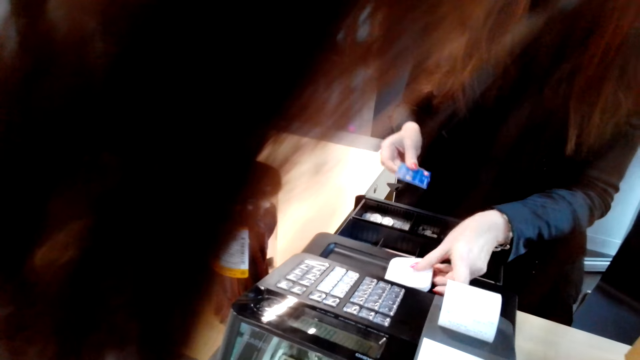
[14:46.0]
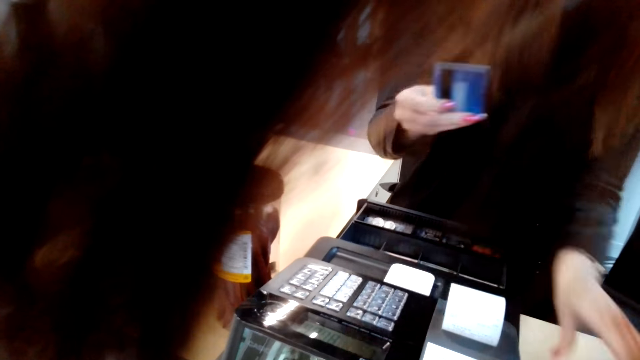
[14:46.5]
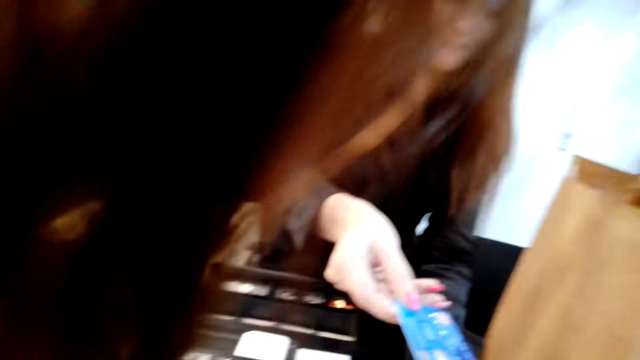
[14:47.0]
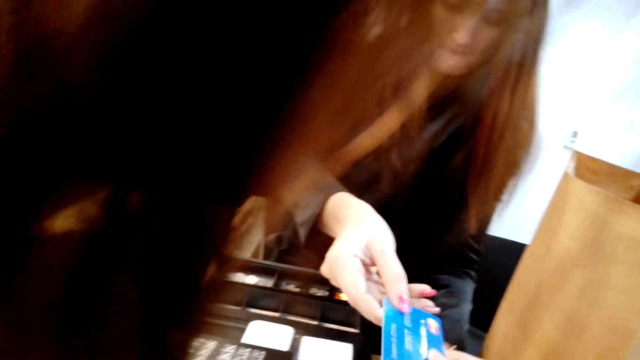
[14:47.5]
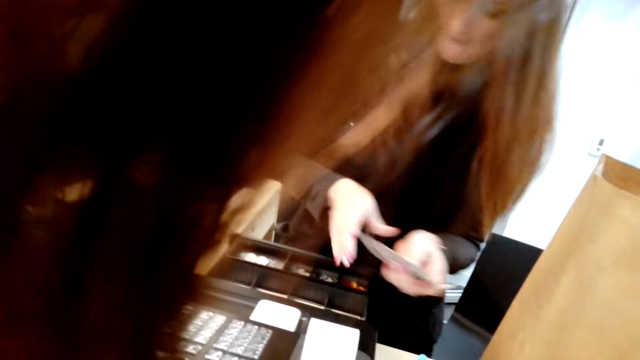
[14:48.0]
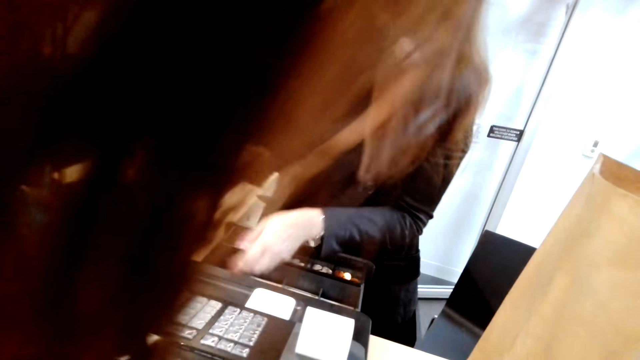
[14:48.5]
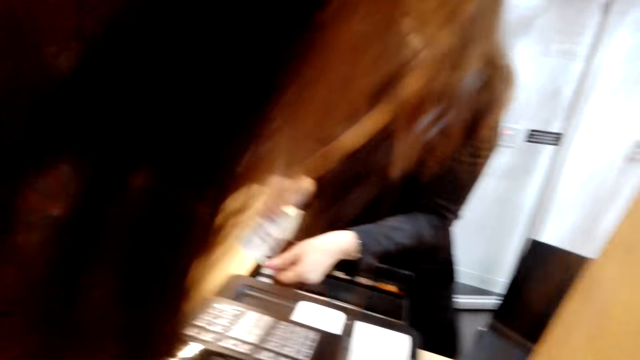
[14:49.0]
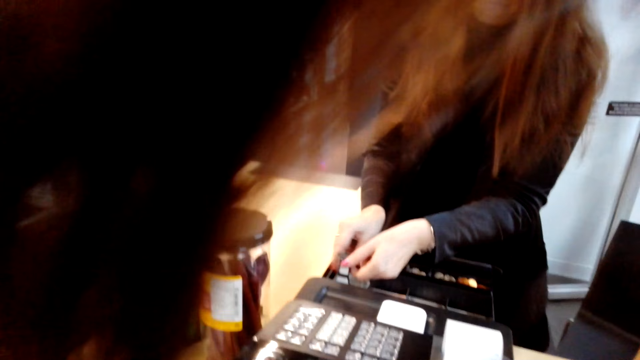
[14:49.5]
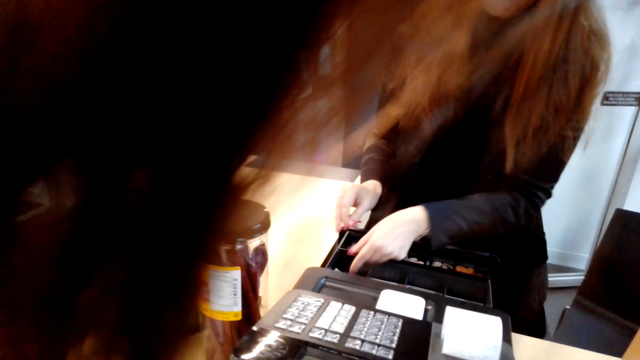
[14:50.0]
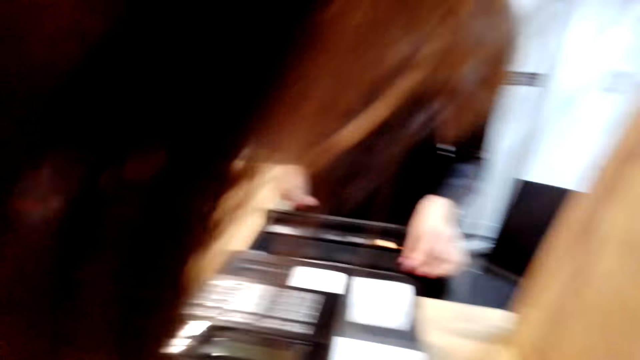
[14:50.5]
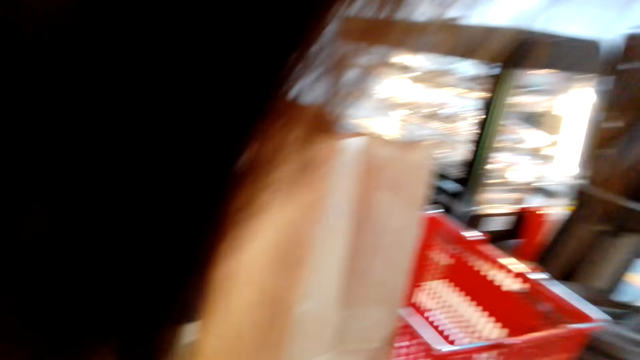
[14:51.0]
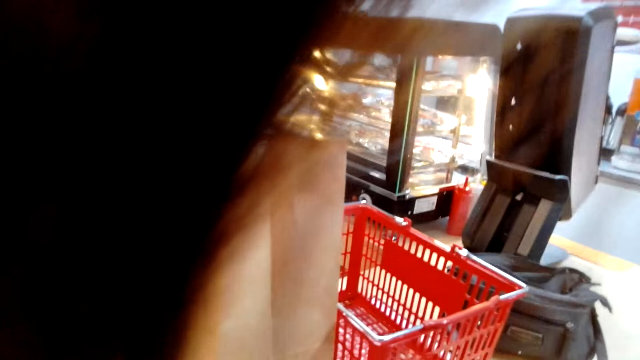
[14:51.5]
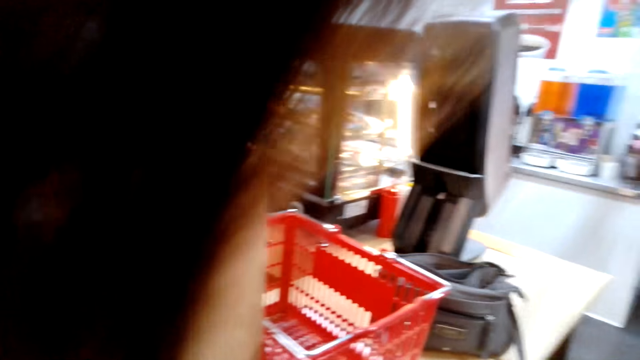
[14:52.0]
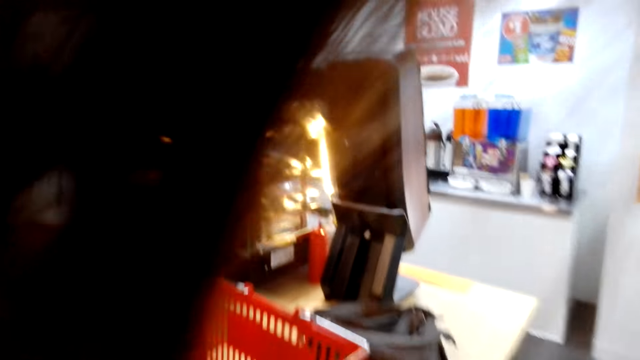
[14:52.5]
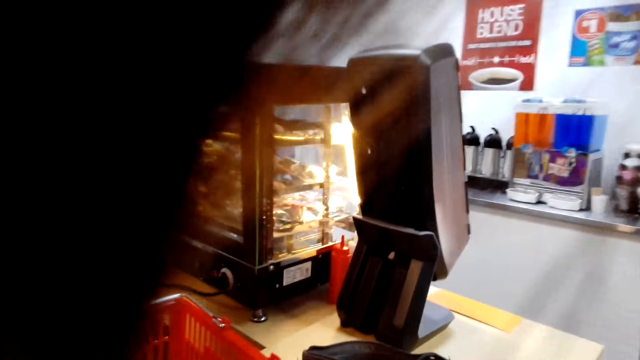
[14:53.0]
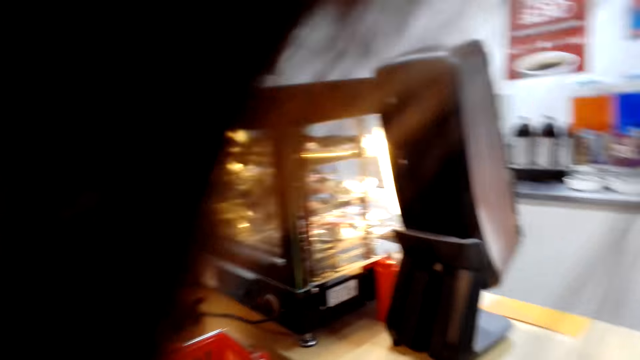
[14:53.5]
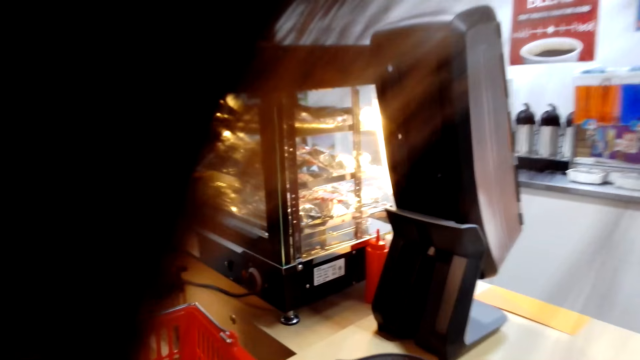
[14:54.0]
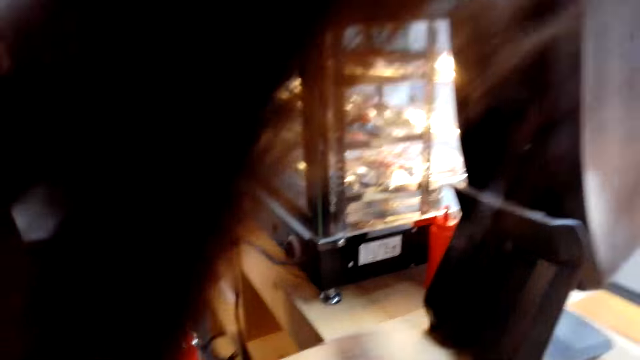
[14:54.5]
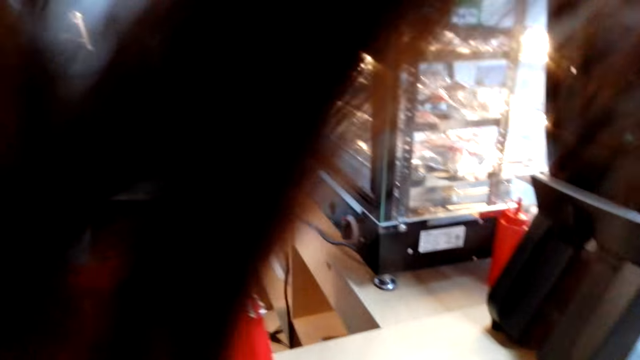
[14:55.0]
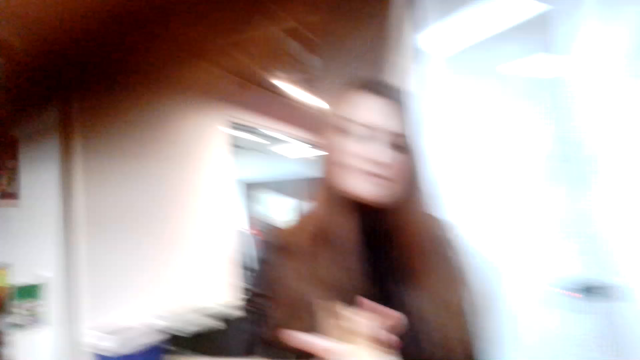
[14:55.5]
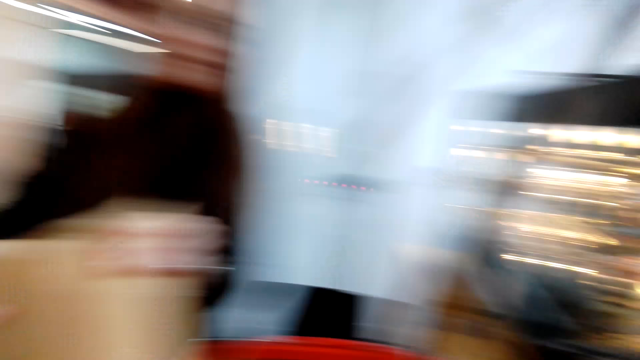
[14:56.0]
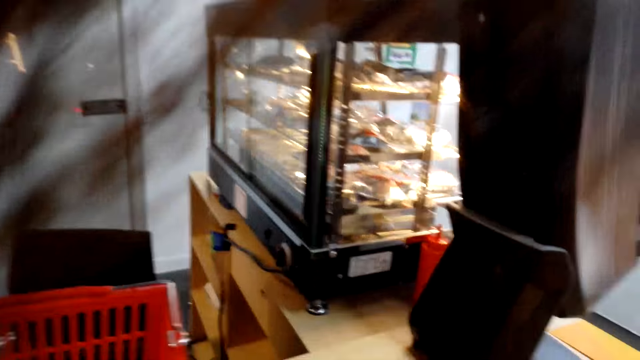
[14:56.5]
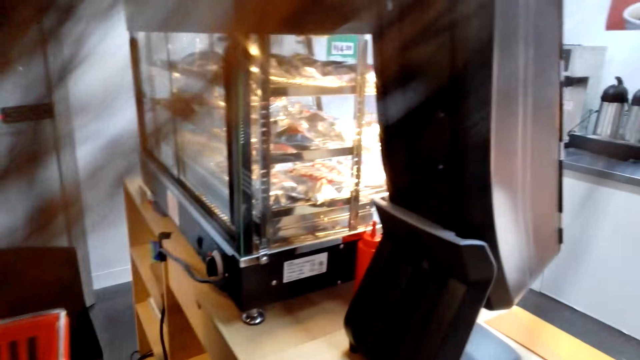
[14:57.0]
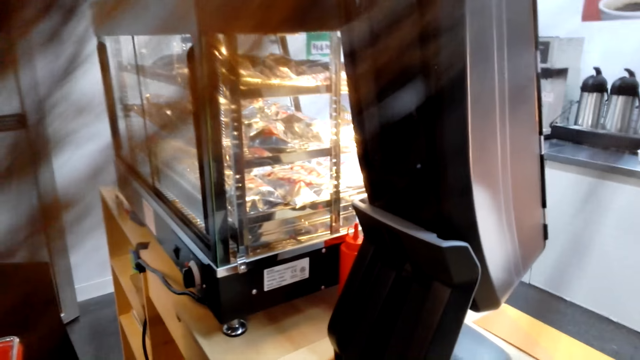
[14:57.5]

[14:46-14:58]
A lady gives the card to the camera wearer. The lady puts the cash in the cash register. The camera wearer looks around. They move around the supermarket.

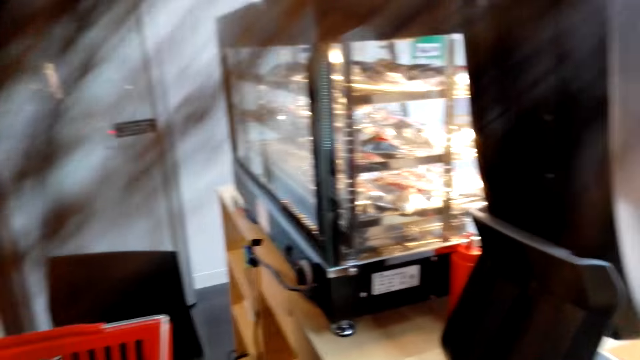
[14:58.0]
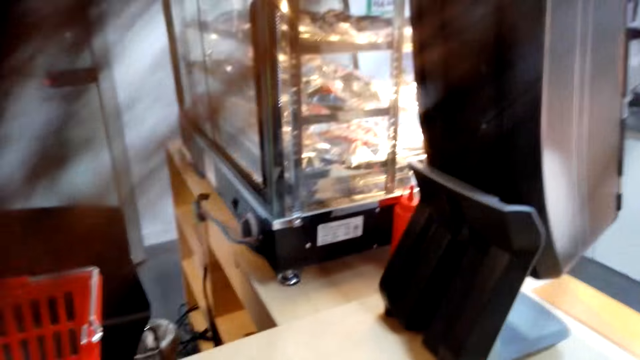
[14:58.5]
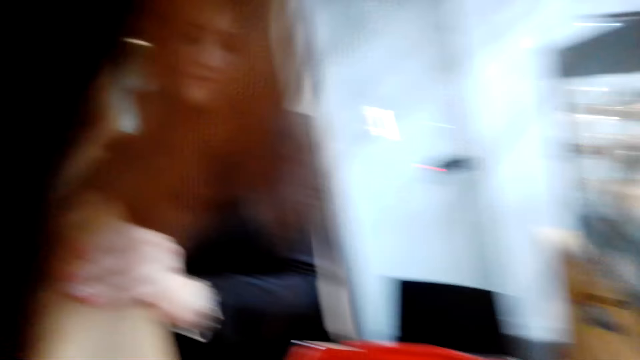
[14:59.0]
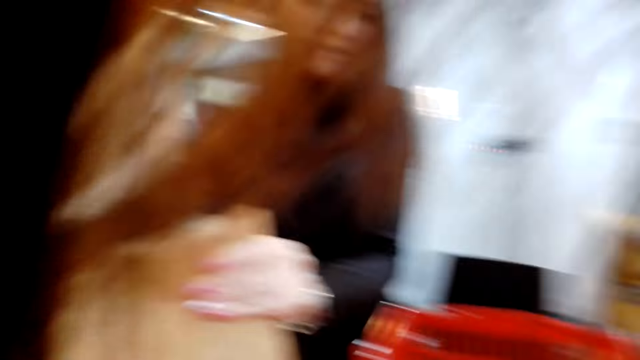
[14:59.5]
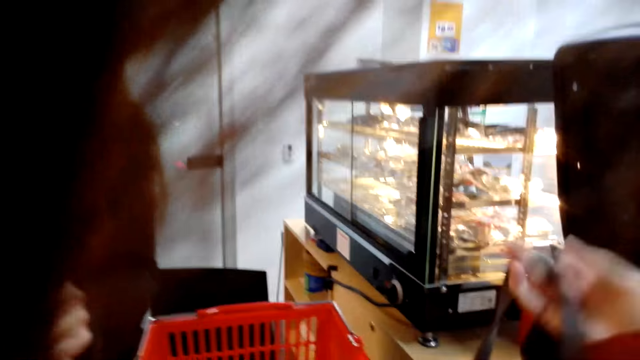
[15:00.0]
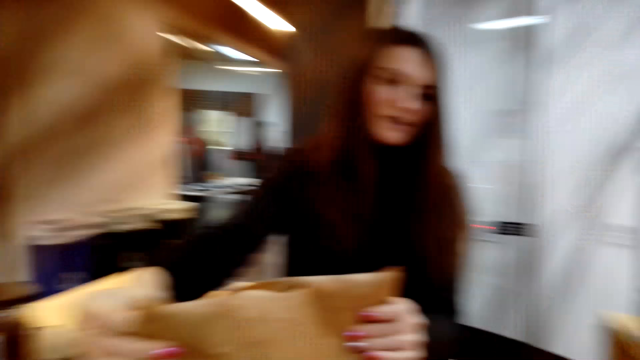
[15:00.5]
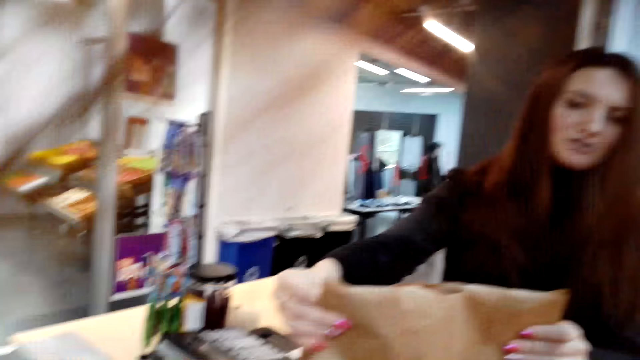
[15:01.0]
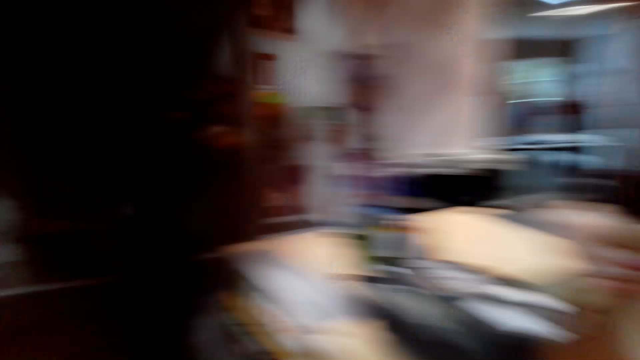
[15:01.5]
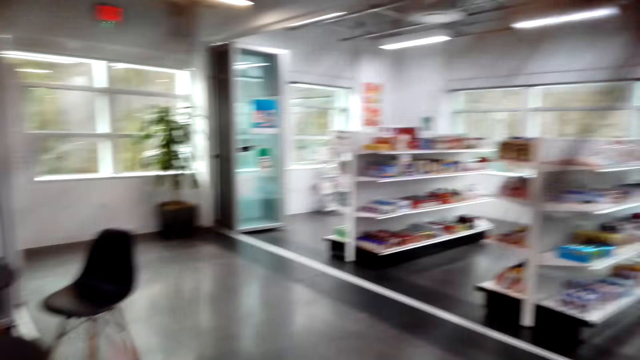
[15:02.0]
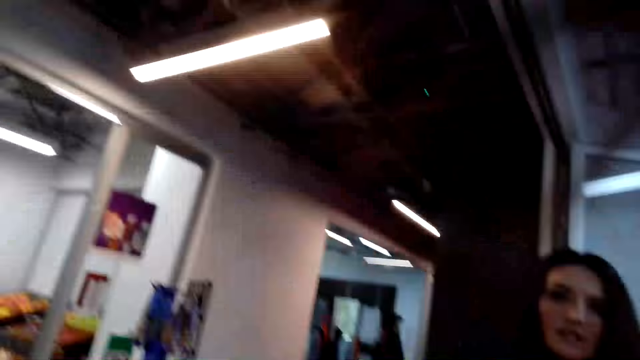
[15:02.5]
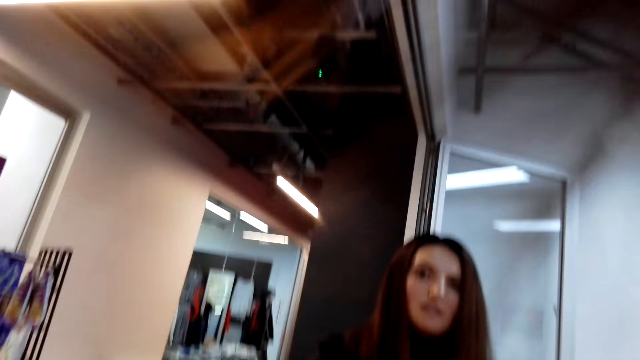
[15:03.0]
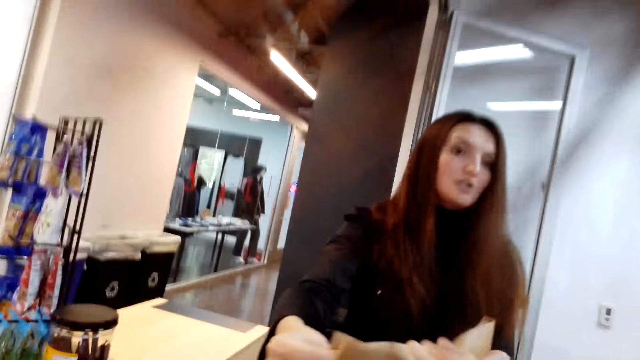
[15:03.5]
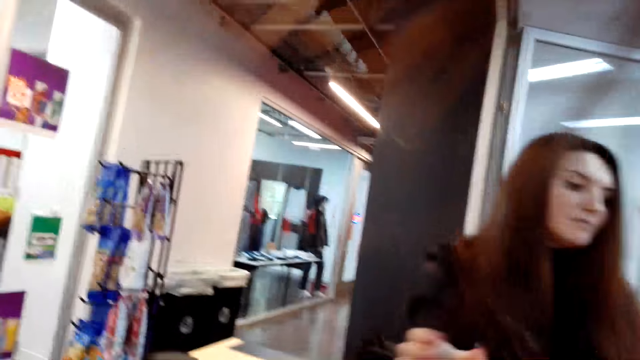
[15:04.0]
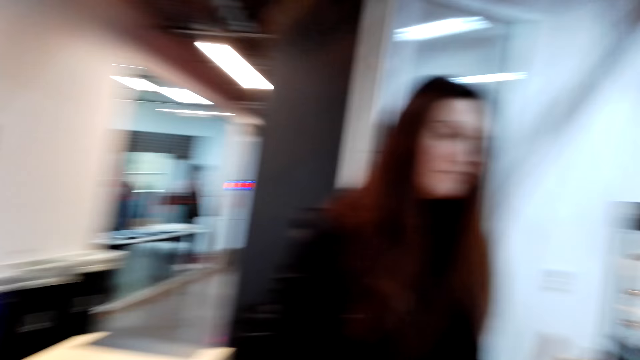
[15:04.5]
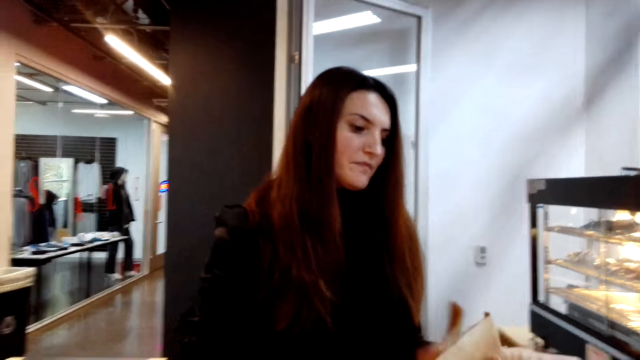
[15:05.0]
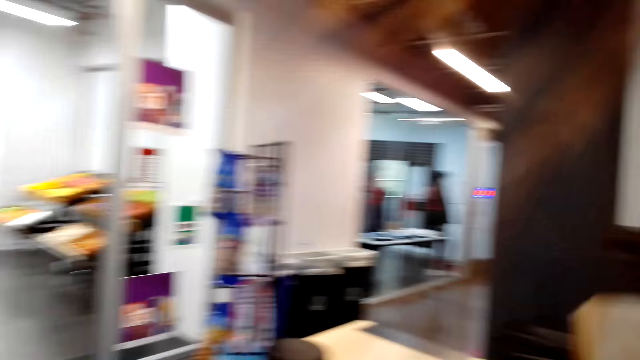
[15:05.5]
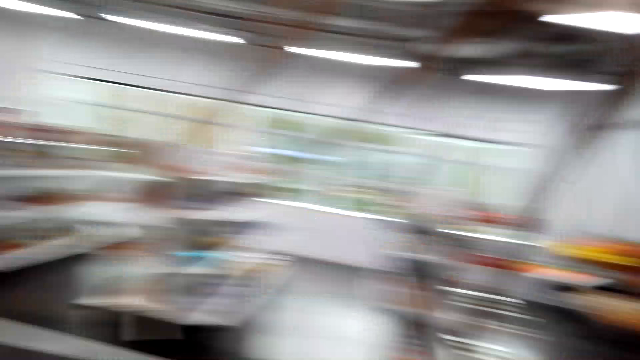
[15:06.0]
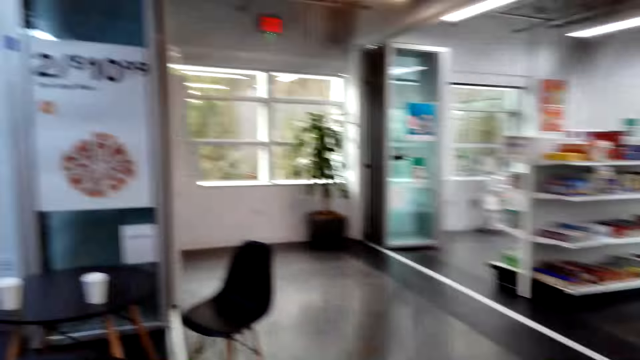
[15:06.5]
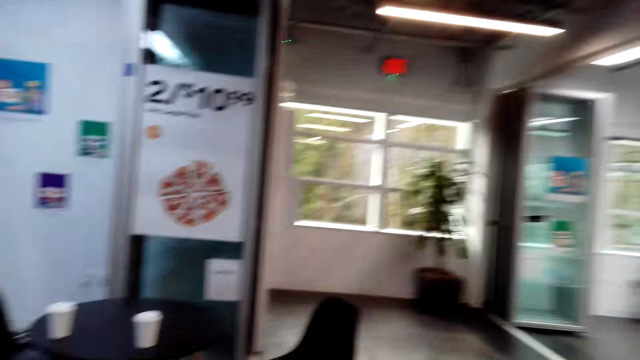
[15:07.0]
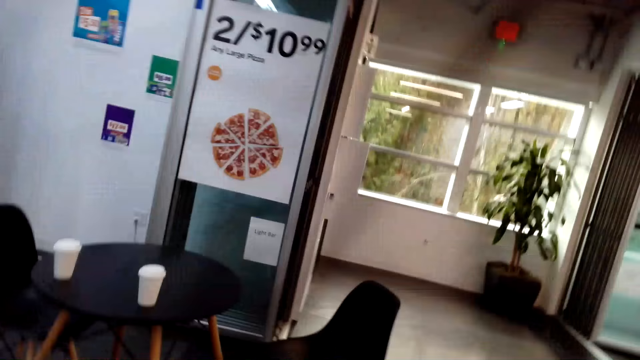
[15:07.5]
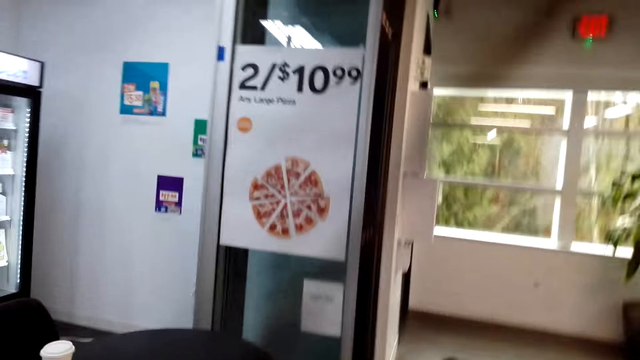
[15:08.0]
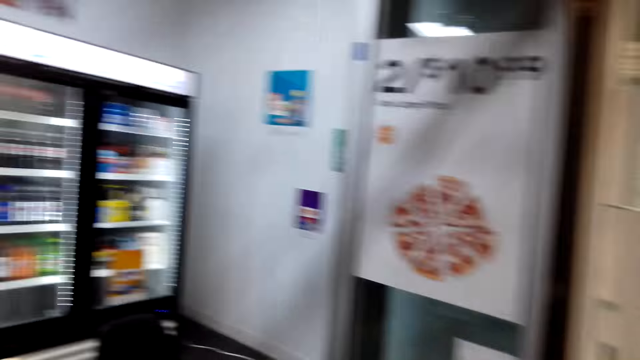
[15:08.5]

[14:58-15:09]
The cashier gives the camera wearer the brown bag with products in it. The camera wearer converses with the cashier. They walk around the store.
